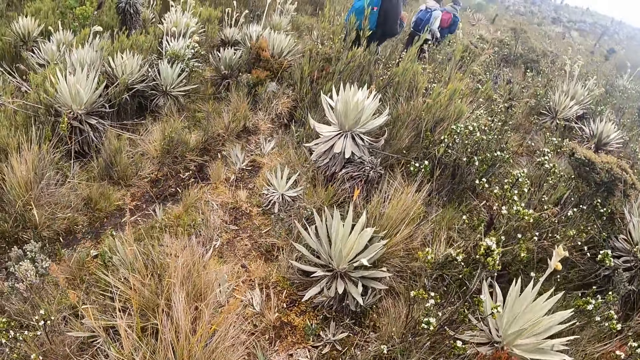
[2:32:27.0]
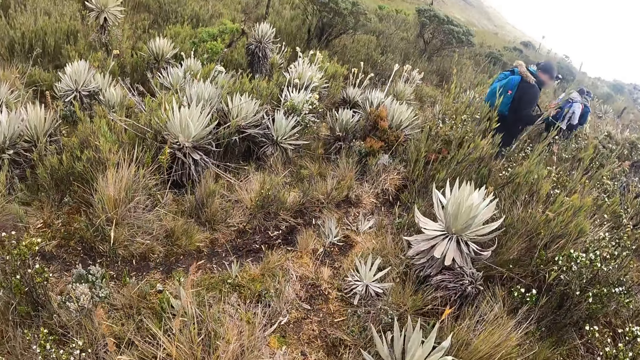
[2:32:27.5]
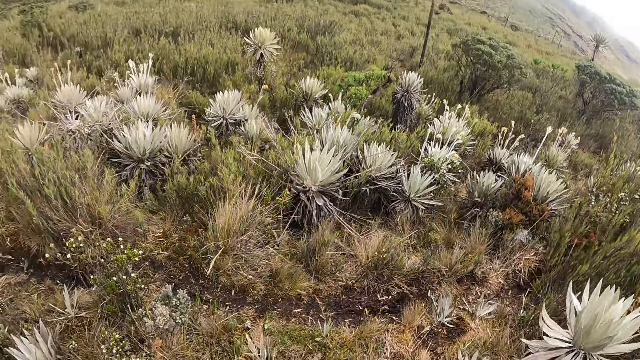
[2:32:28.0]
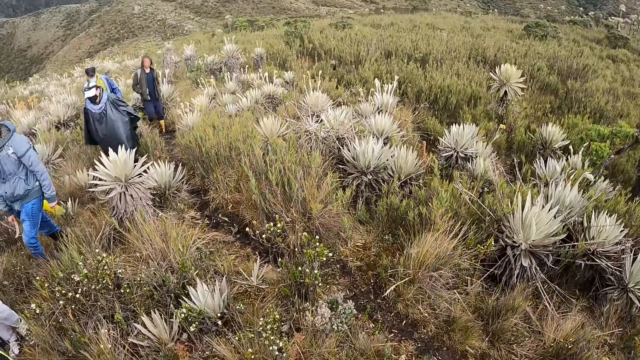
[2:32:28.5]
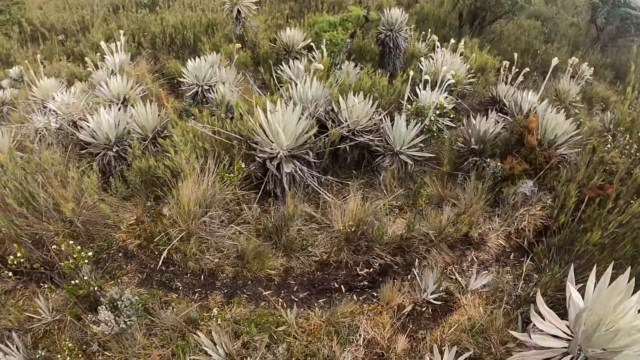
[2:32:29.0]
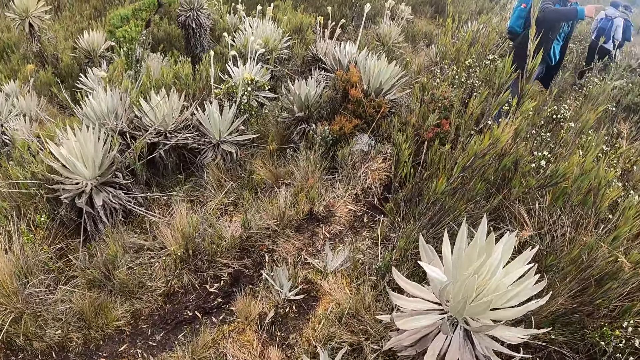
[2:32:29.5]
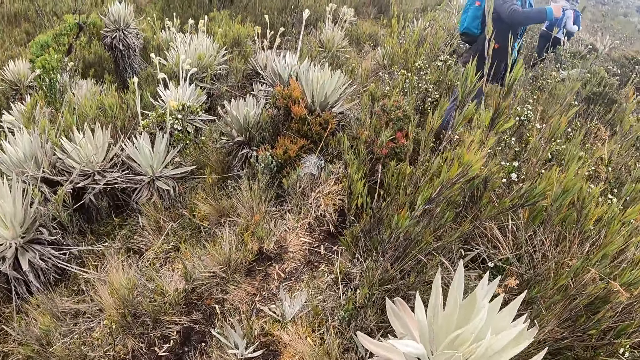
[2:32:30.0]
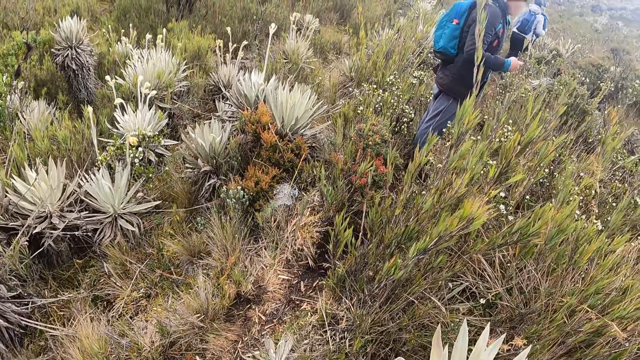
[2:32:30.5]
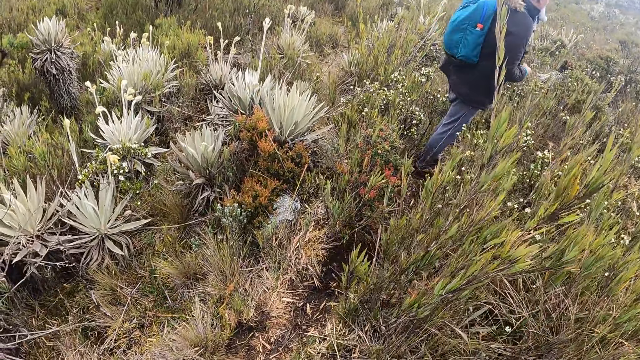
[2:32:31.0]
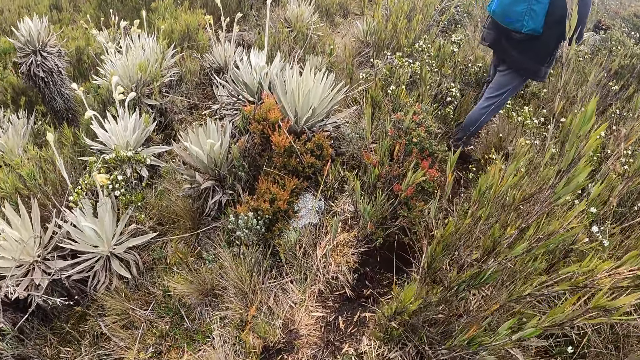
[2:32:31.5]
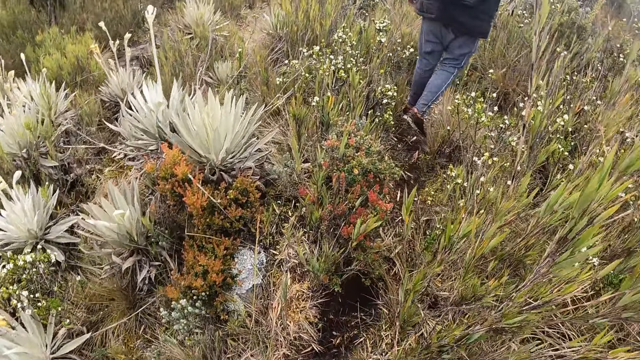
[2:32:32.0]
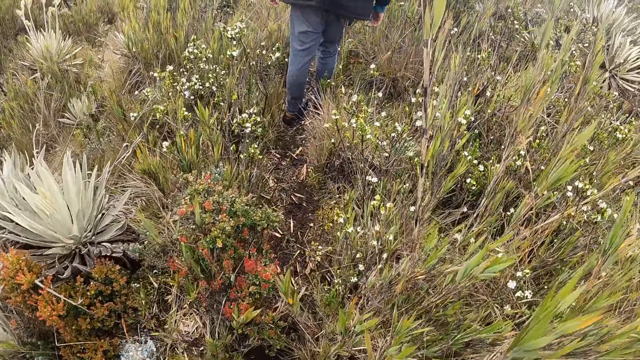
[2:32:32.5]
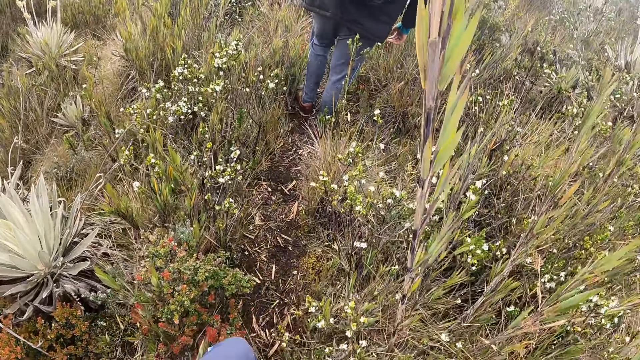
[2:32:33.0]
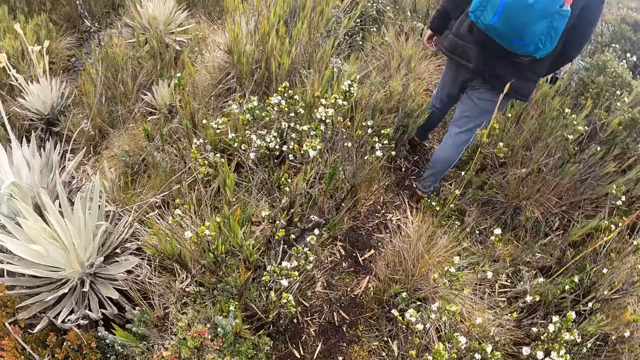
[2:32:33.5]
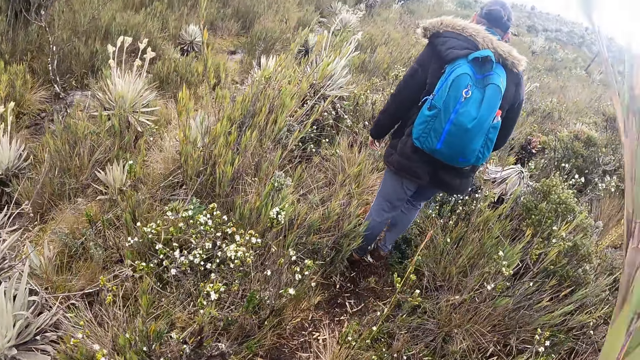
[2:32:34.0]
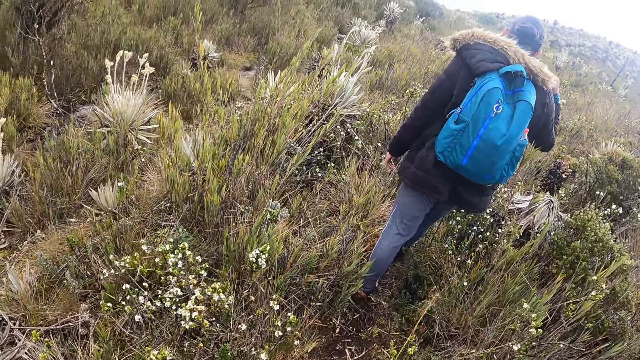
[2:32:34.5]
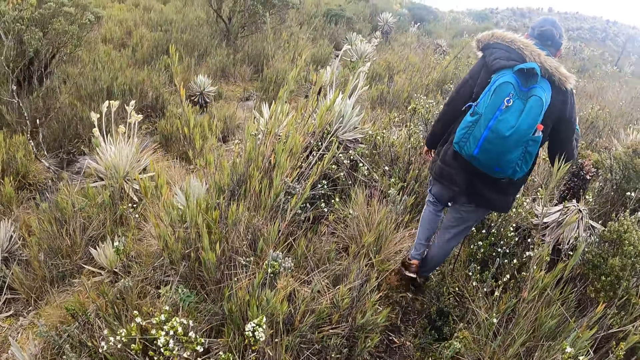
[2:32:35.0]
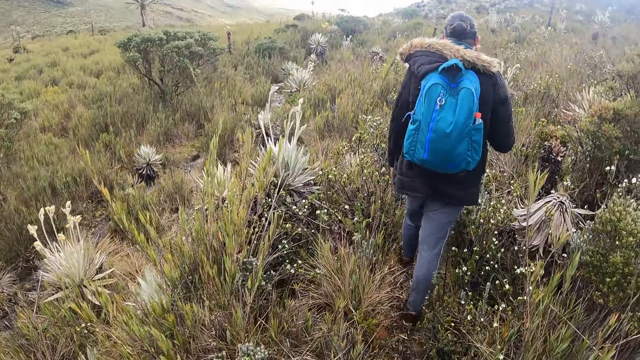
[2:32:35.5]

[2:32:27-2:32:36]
The camera wearer looks around. They walk around.

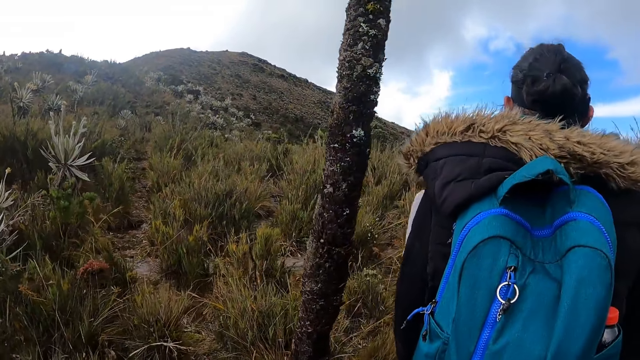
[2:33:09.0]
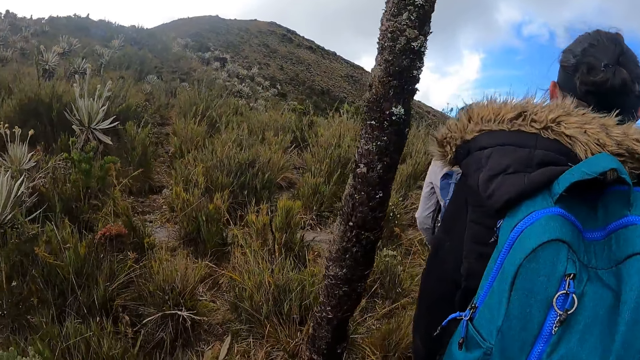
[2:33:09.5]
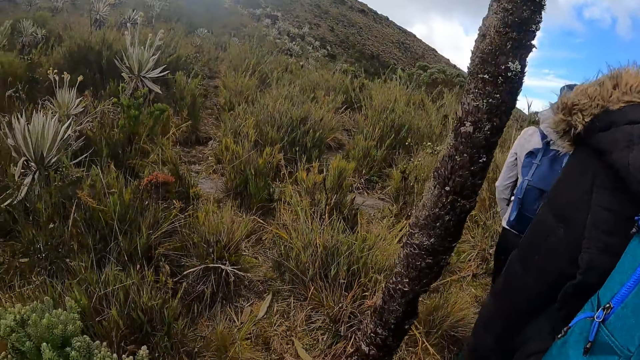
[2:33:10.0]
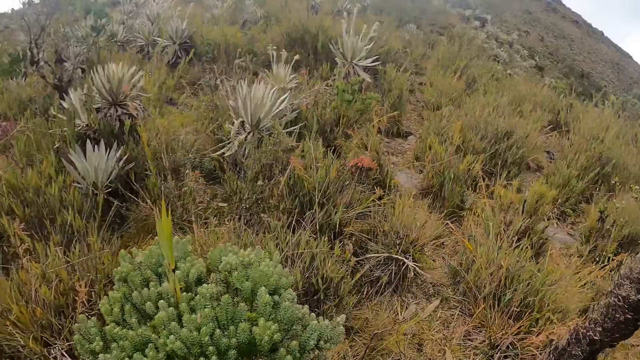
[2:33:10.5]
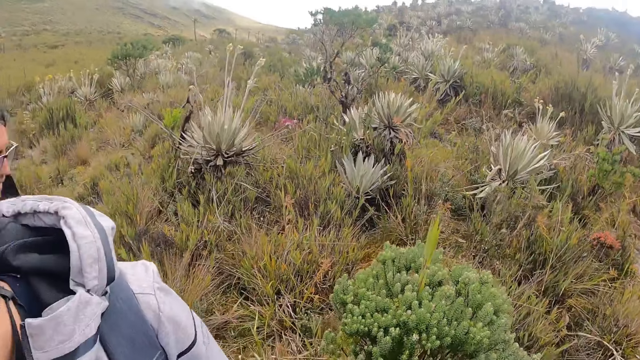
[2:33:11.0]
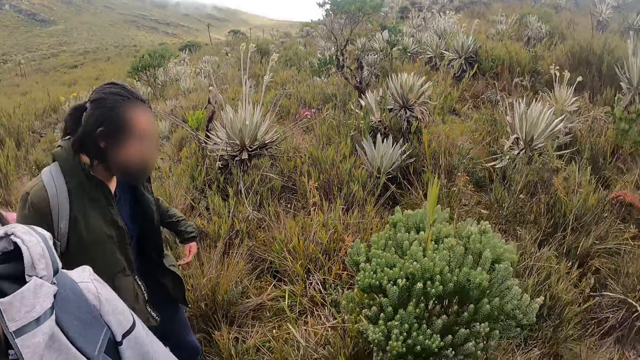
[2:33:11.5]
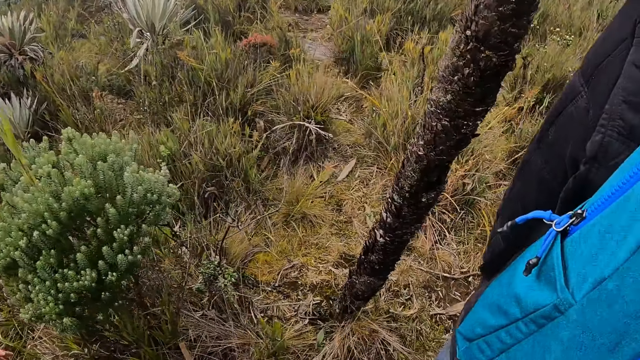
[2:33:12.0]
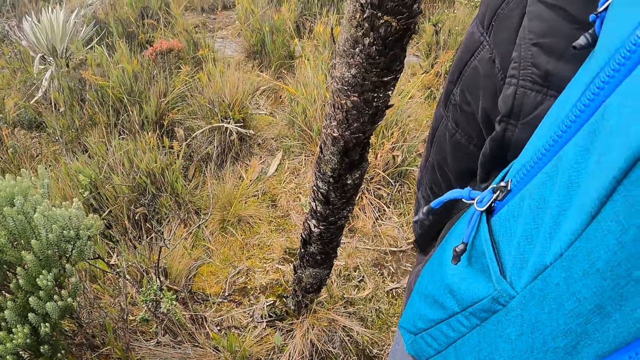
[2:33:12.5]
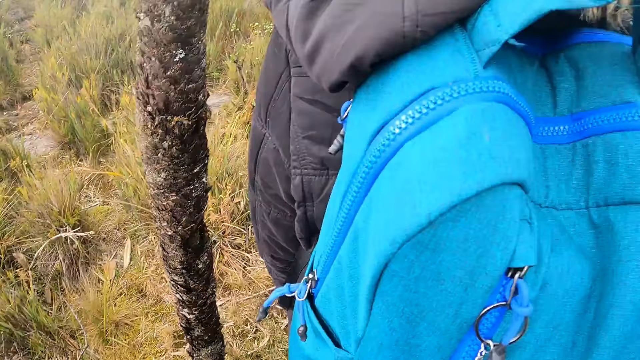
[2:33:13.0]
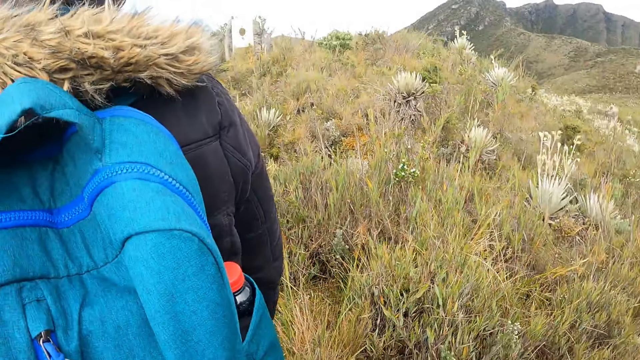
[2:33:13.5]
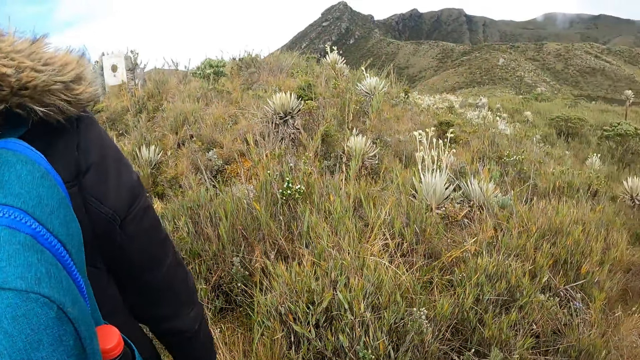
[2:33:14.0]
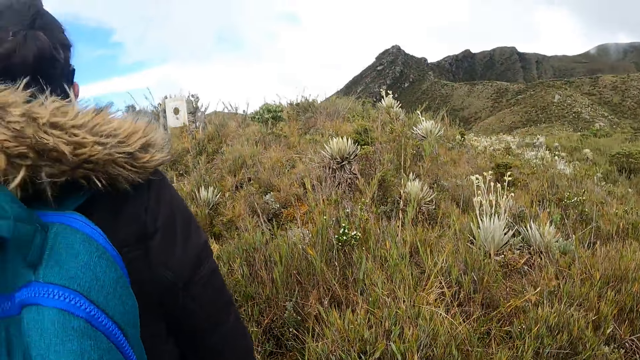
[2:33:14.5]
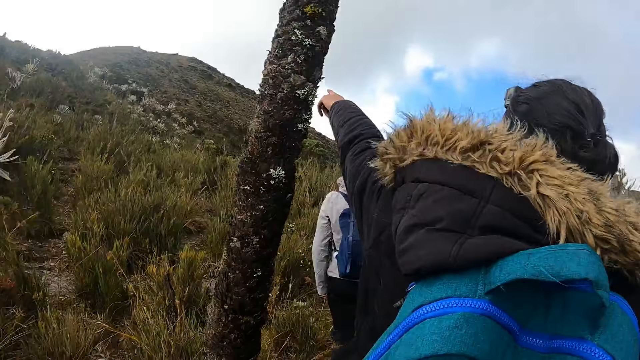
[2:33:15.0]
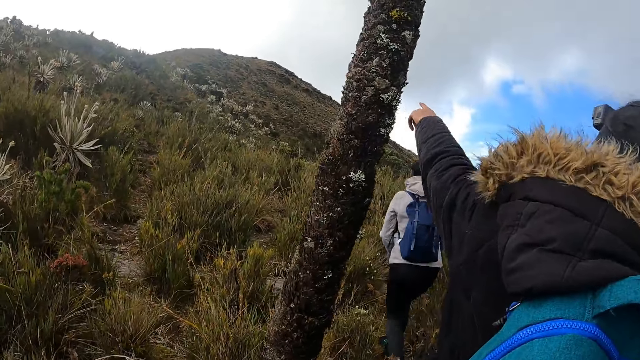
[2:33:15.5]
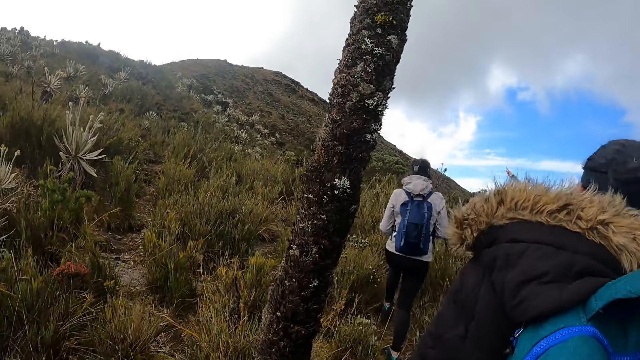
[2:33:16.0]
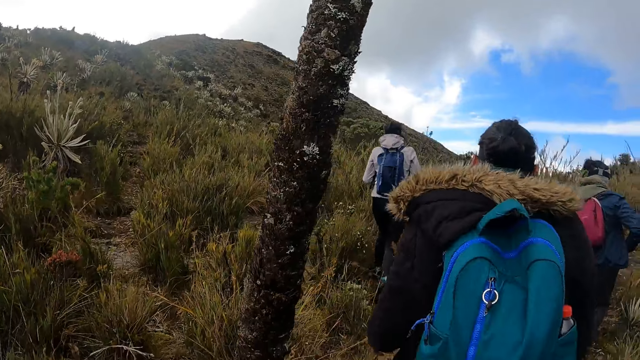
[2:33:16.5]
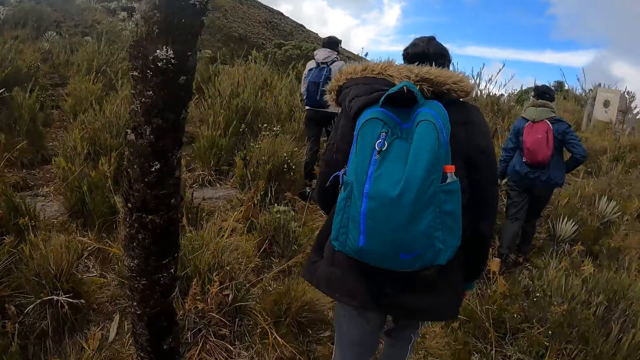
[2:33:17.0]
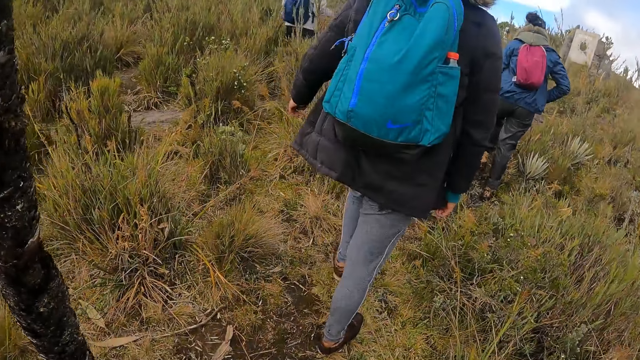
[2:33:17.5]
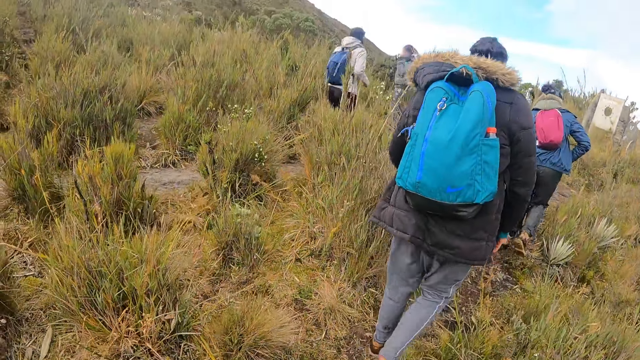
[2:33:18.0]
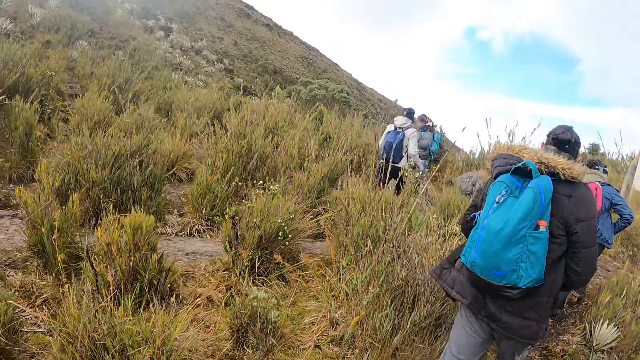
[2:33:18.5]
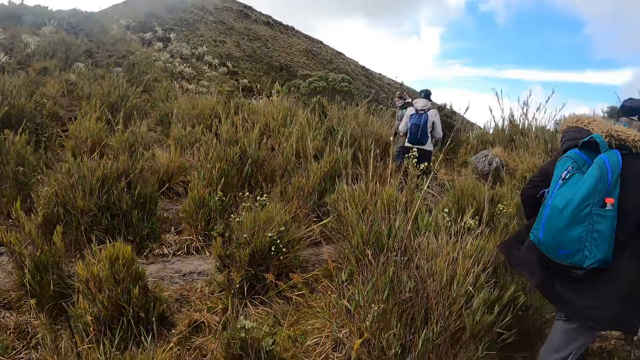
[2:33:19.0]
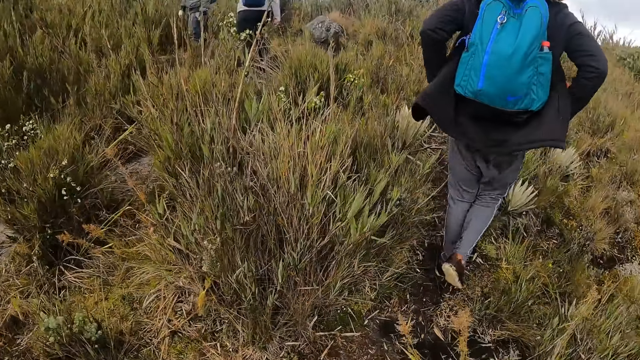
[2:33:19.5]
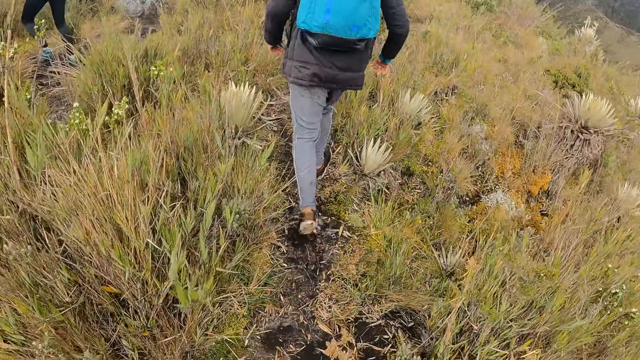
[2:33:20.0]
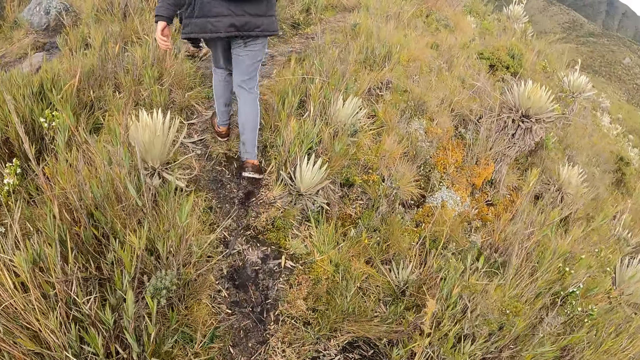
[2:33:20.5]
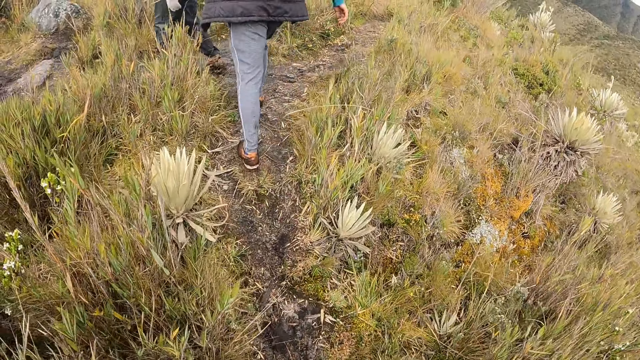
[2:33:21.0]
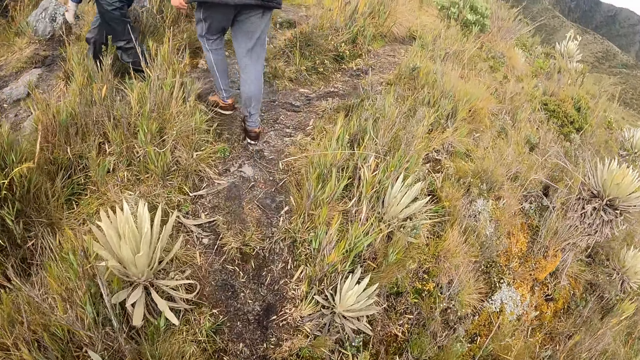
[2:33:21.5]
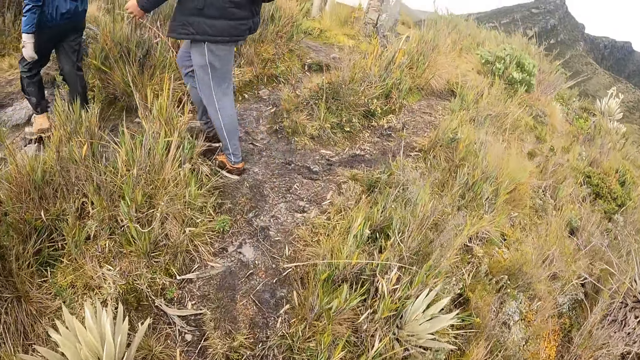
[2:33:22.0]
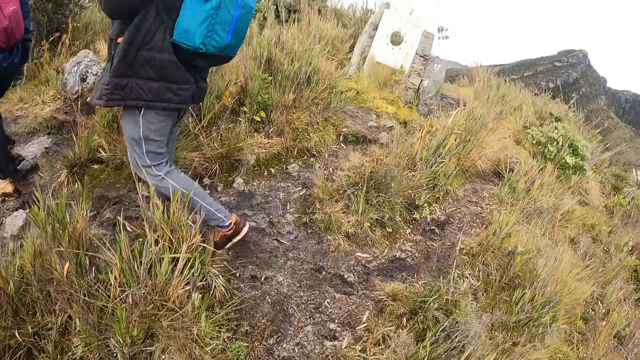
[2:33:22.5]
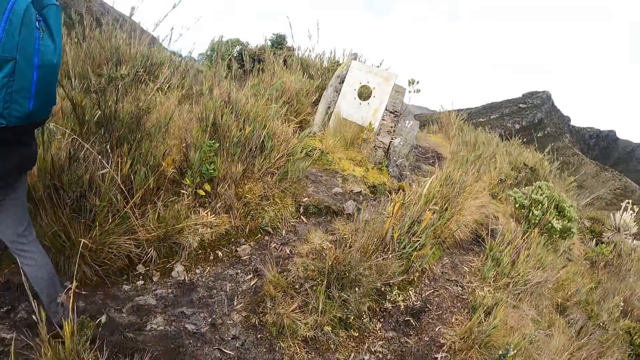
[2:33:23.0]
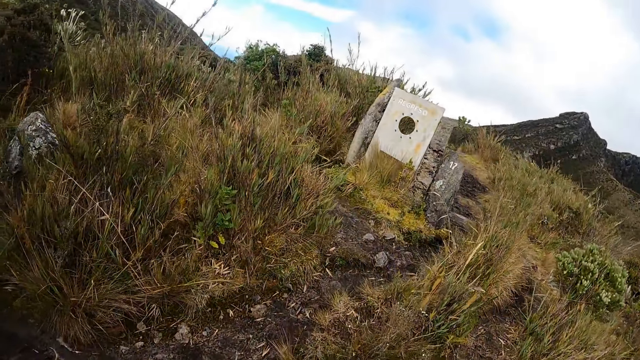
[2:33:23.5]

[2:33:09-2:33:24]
The camera wearer looks around the fields. They walk around the fields with colleagues.
